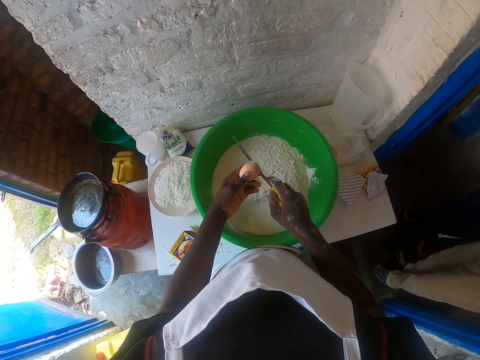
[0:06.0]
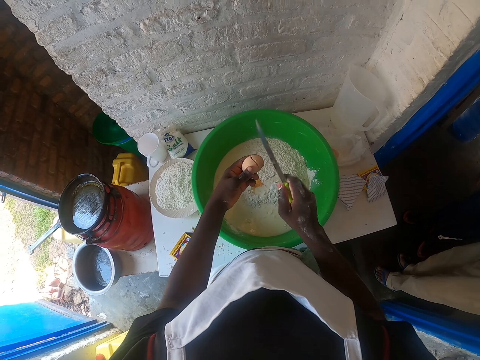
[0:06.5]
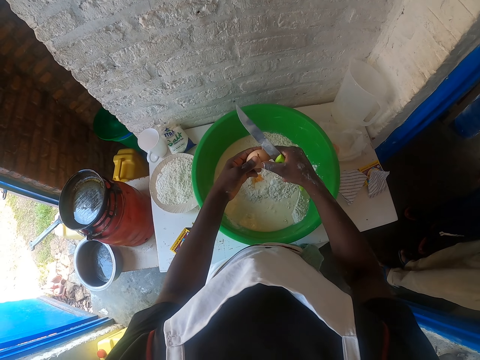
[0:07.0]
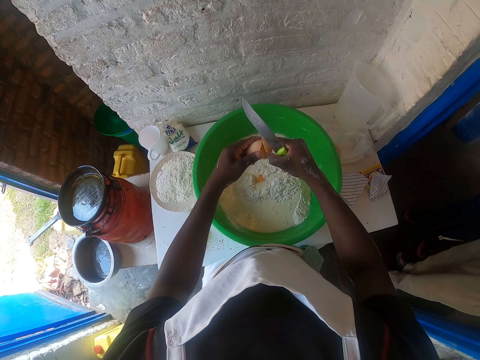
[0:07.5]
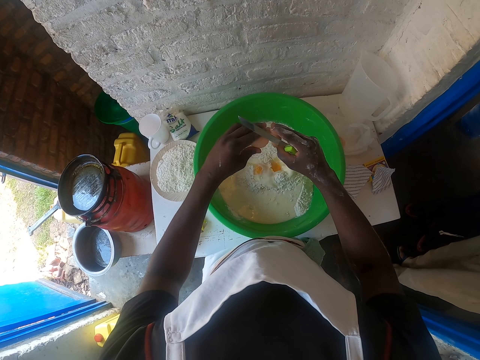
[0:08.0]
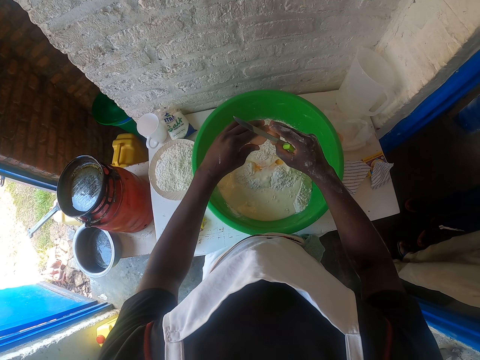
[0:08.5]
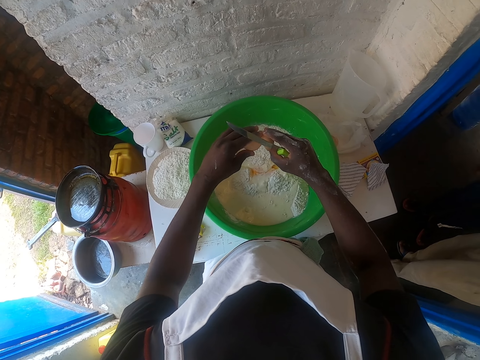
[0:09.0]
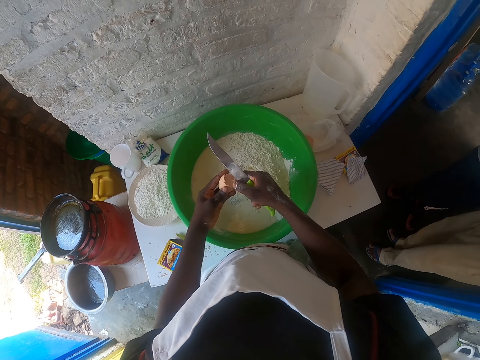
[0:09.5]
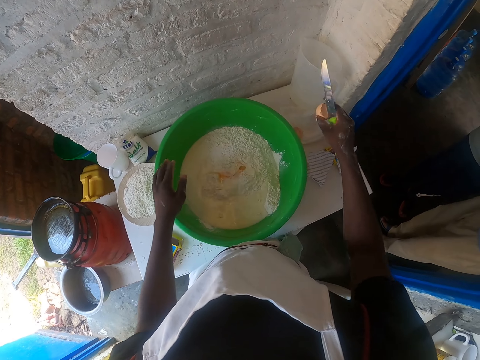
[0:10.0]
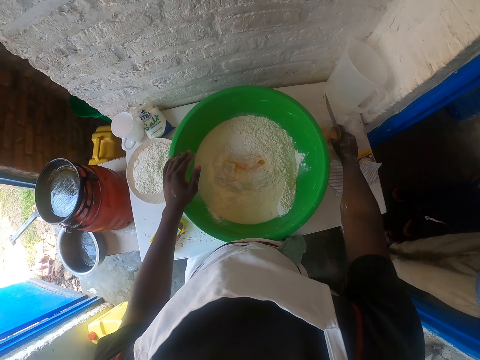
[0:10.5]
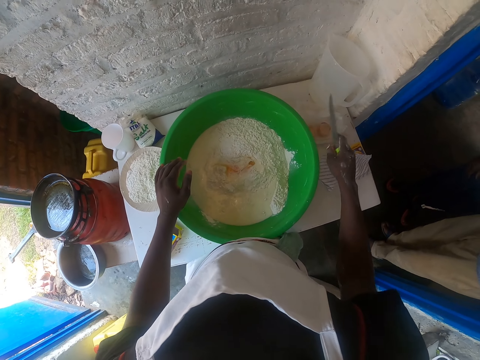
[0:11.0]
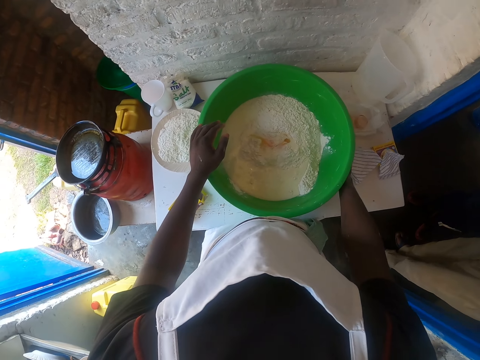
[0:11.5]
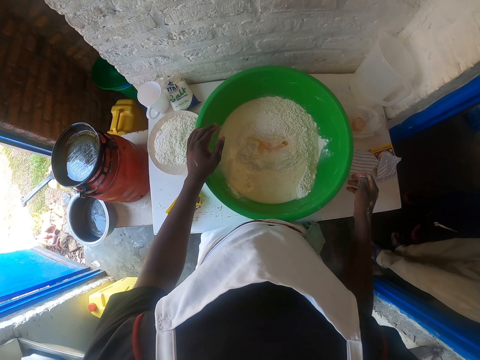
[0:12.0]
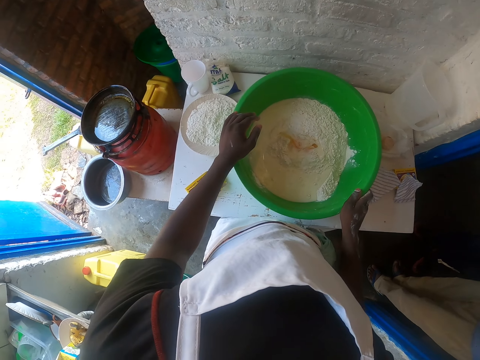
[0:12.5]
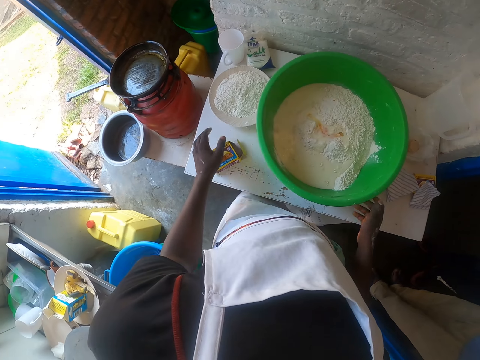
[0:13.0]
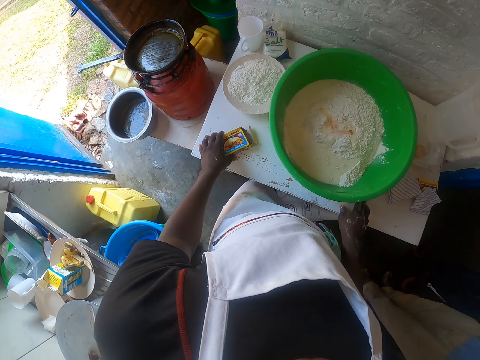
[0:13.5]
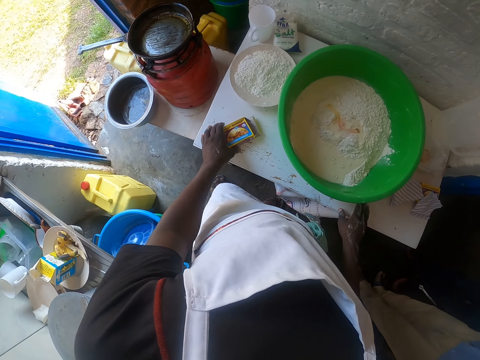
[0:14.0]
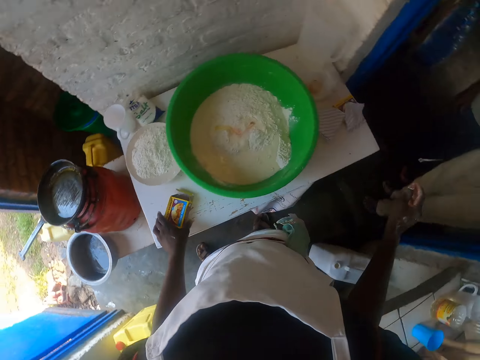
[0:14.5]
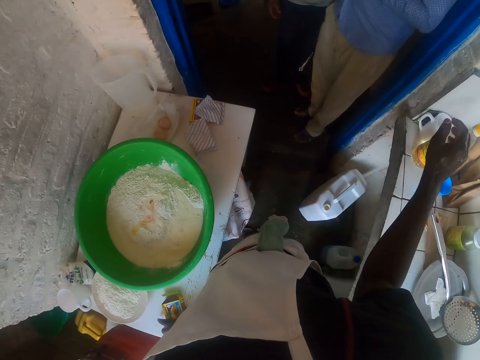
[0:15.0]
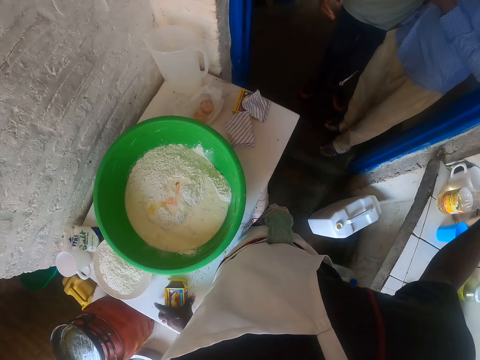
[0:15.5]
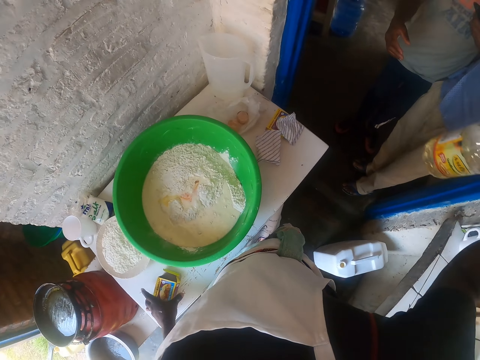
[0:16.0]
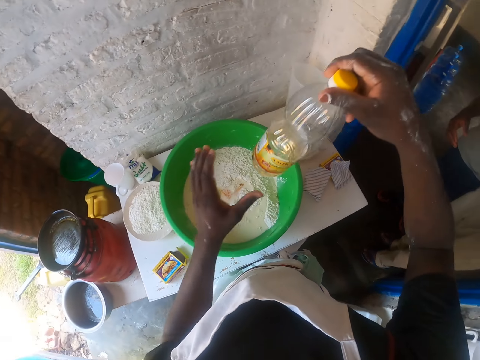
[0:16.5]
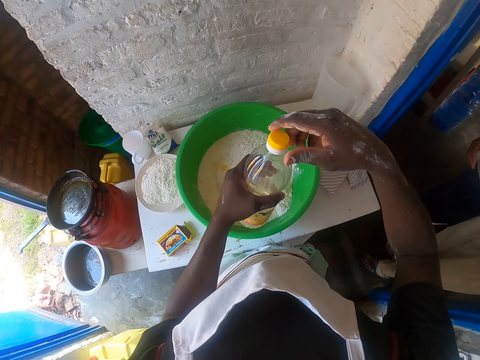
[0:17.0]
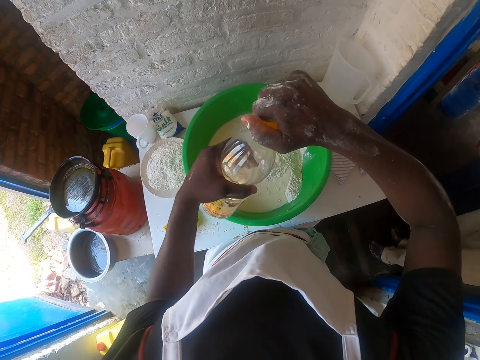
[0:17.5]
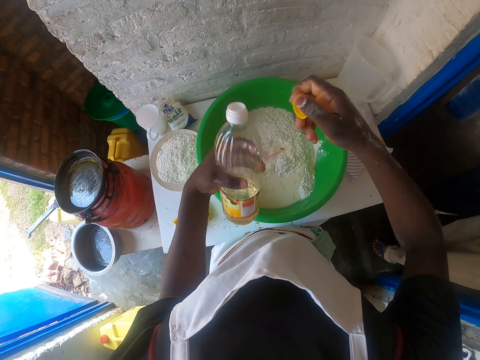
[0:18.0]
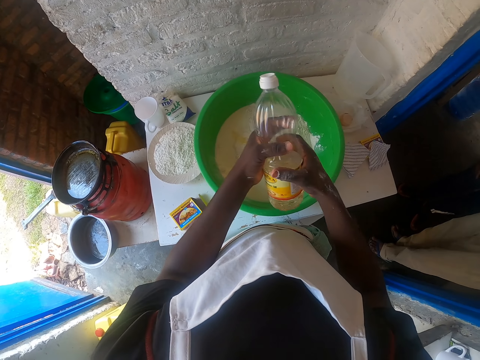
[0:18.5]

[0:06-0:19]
The camera wearer breaks an egg shell using a knife. They put the egg in the flour. They break the egg in the basin. They put the egg shell on the table. They put the knife on the table. They hold the baking box. They touch the baking powder box. They talk with a man. They pick the bottle of oil from the counter. They open the bottle of oil.

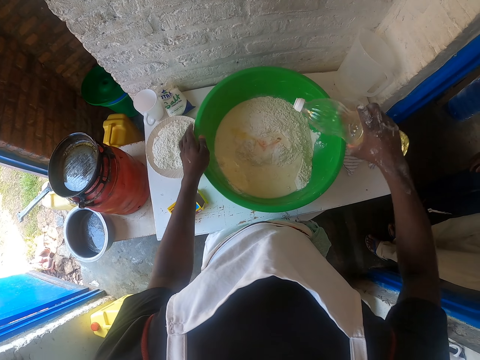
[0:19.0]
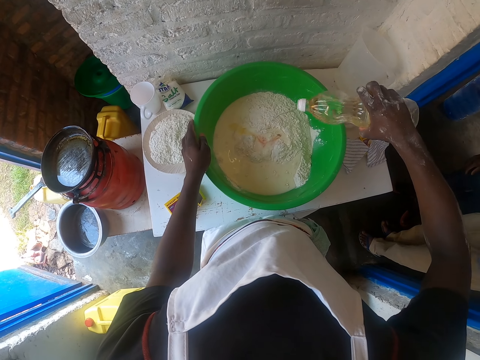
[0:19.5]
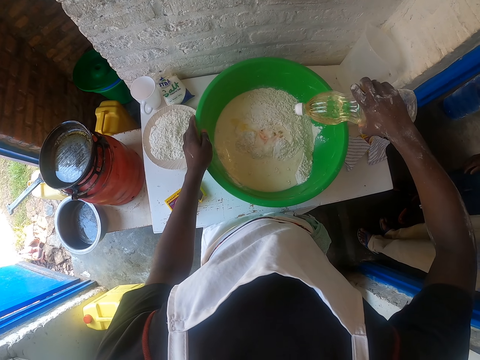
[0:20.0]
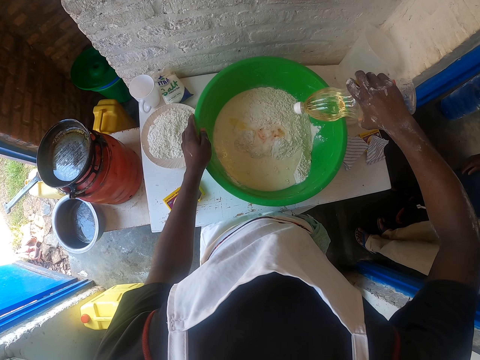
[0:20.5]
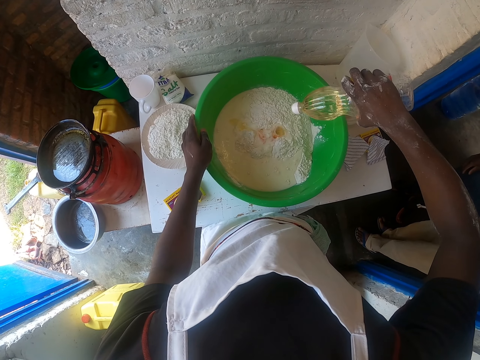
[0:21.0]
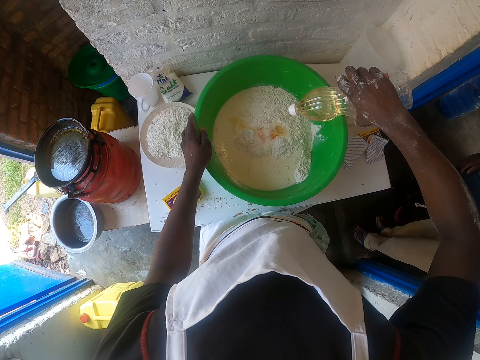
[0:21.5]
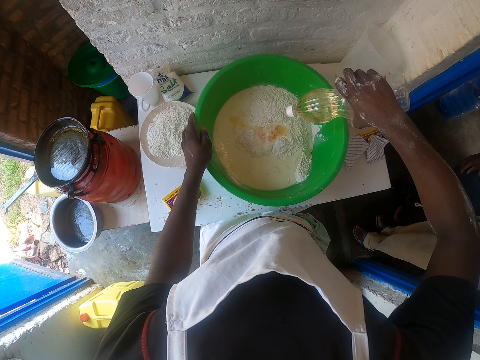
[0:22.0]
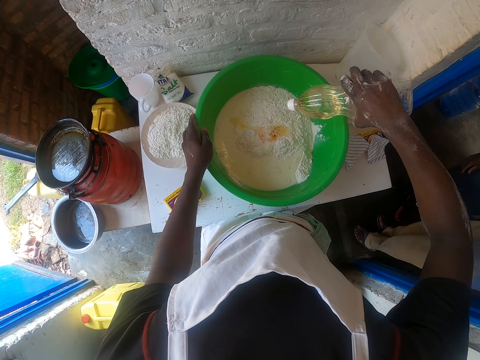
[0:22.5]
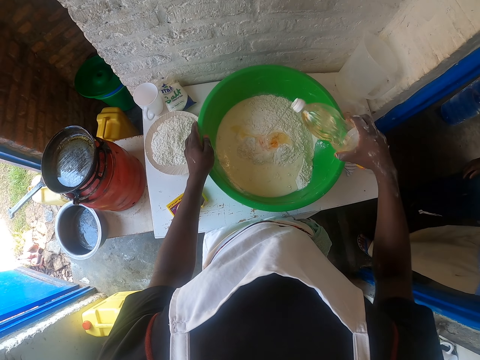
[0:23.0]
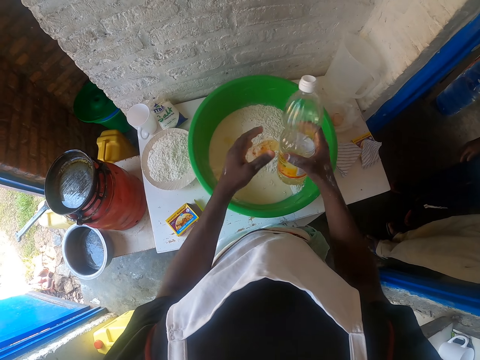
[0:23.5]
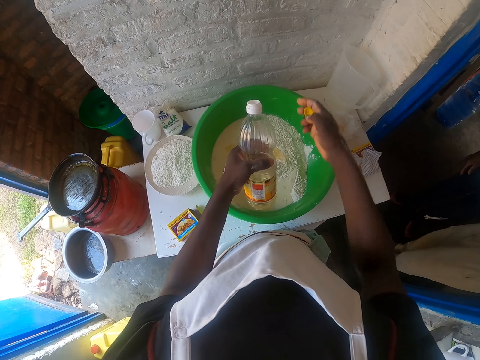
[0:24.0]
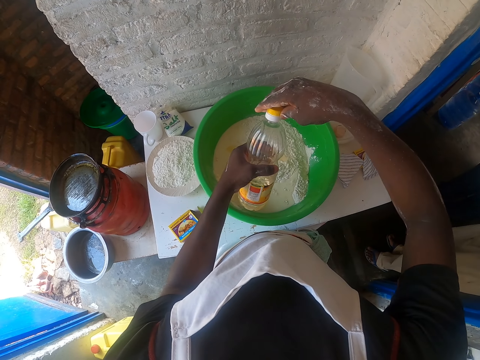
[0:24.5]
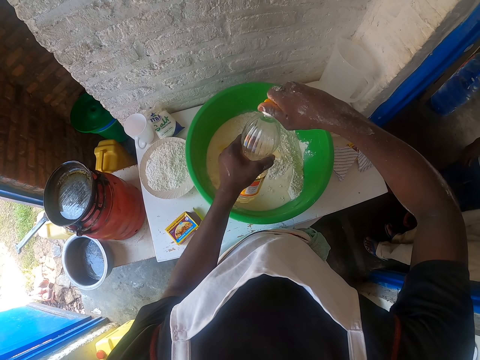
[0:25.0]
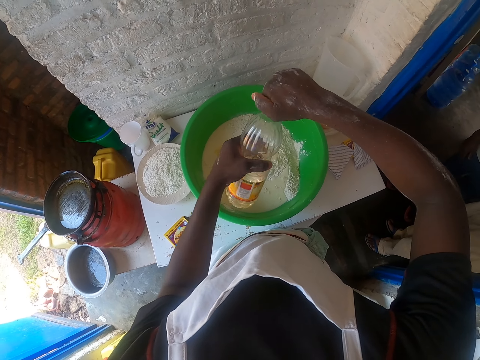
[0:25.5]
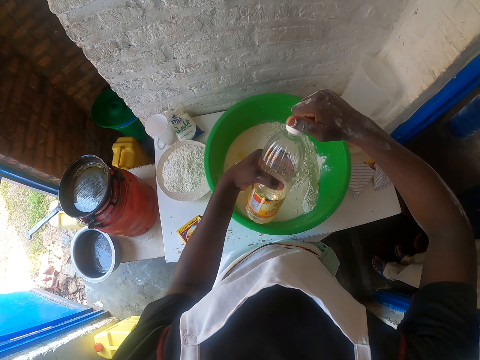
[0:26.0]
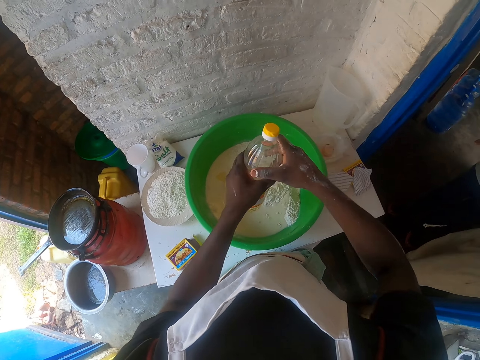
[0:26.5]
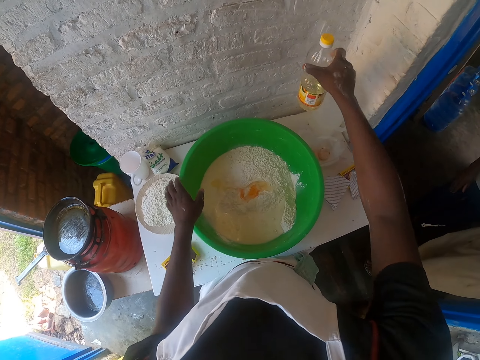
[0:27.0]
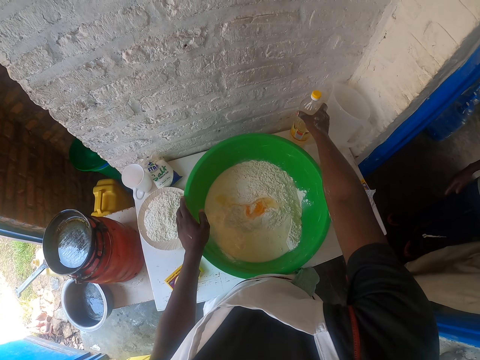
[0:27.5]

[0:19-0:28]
The camera wearer pours the oil in the flour. They close the bottle of oil with a lid. They put the bottle of oil on the table.

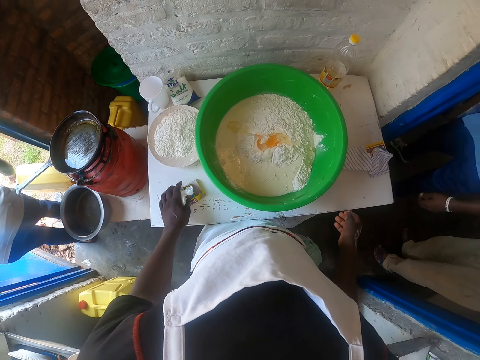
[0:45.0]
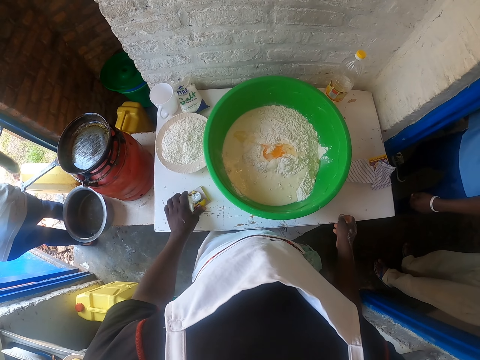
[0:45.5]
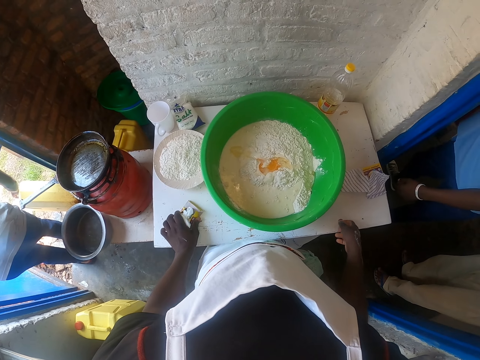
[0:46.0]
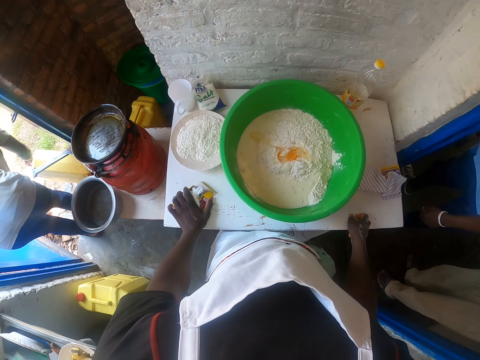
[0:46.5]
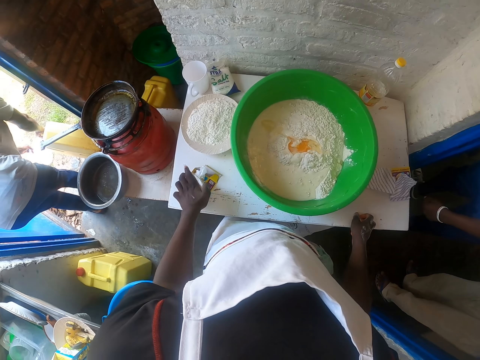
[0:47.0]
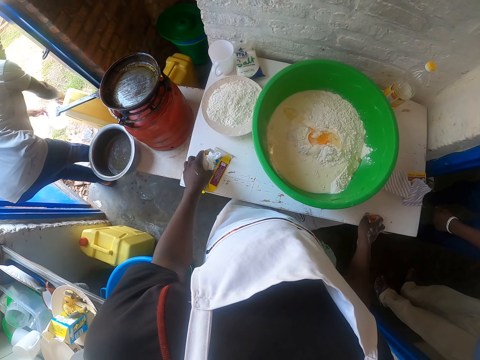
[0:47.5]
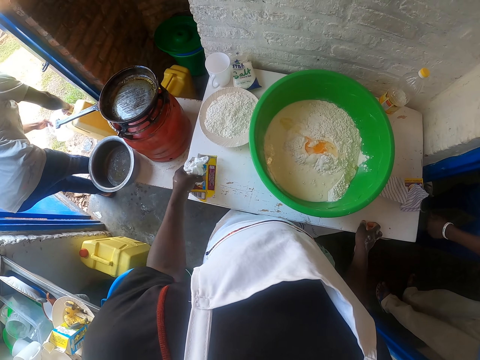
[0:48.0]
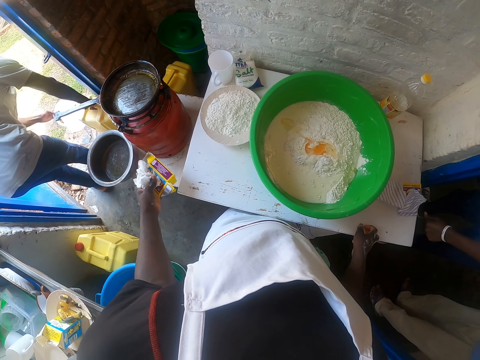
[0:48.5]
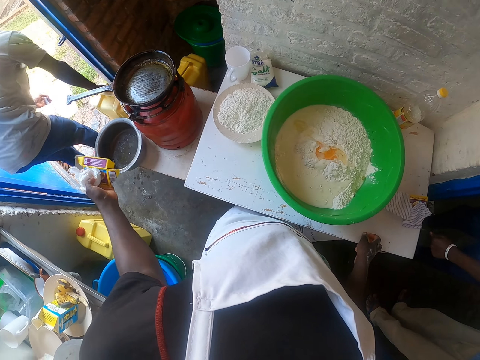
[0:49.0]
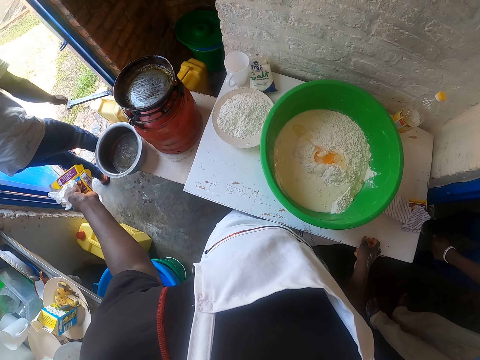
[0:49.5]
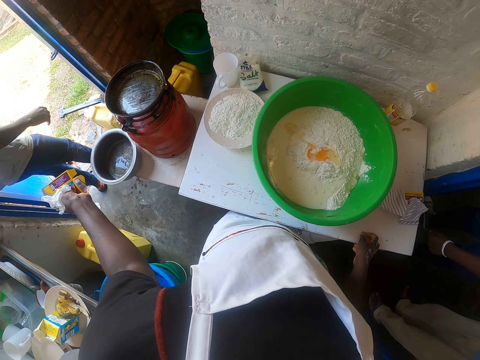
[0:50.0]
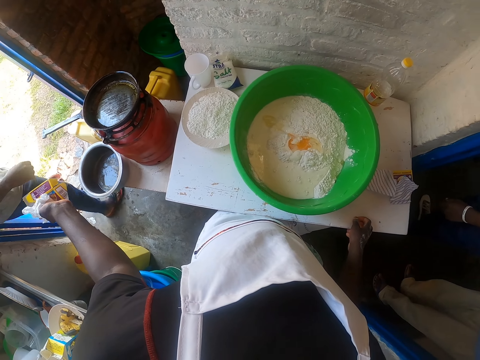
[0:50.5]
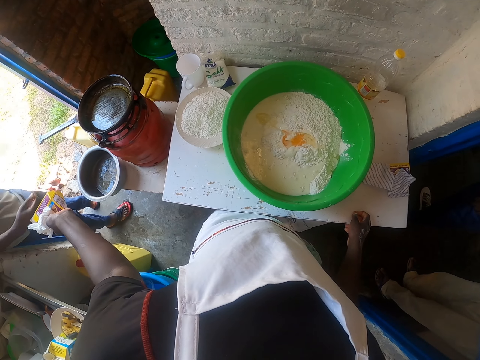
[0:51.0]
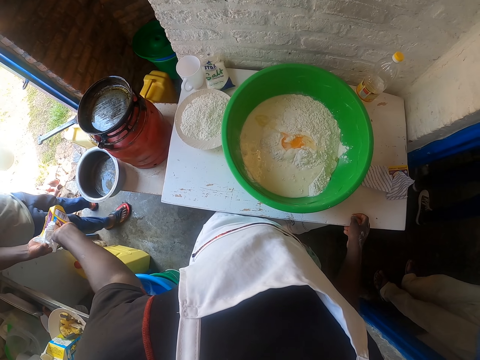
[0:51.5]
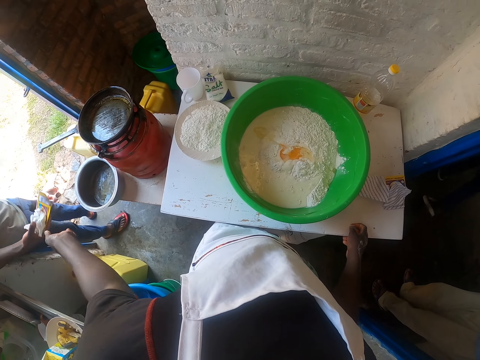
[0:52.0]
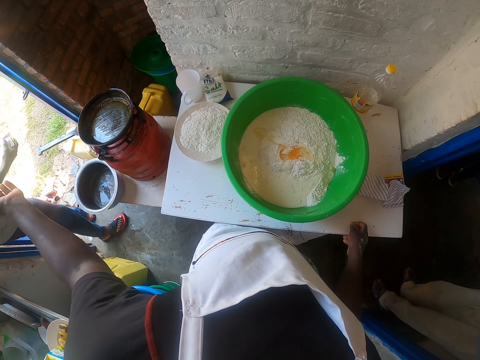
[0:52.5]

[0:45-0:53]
The camera wearer puts the egg shells and paper on the baking powder box. They take the baking box. They give a person the egg shells, paper and baking powder box.
